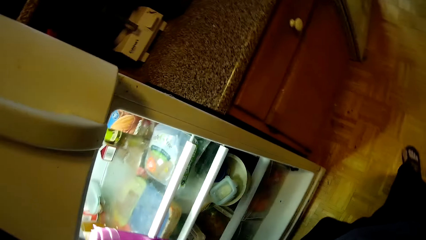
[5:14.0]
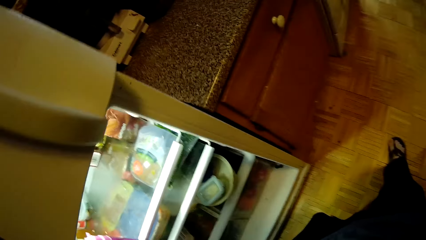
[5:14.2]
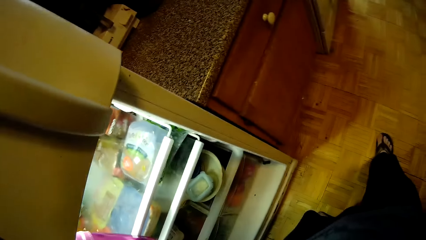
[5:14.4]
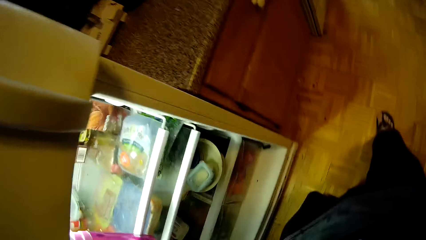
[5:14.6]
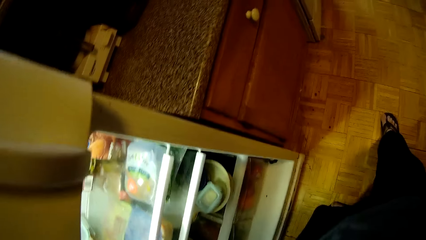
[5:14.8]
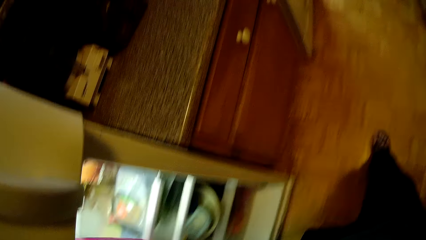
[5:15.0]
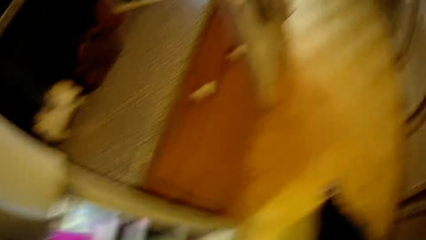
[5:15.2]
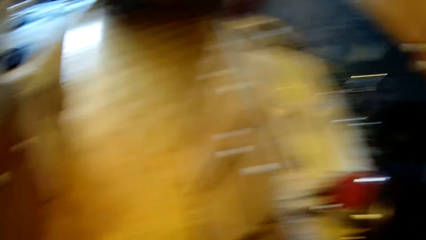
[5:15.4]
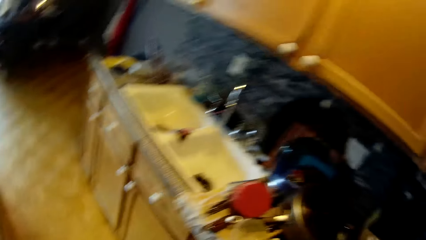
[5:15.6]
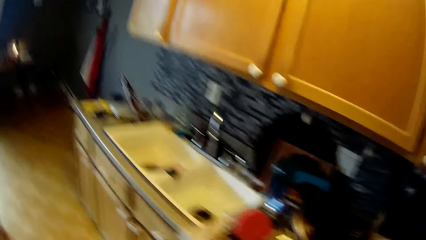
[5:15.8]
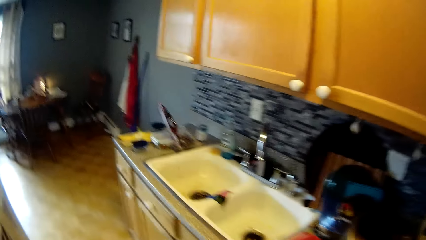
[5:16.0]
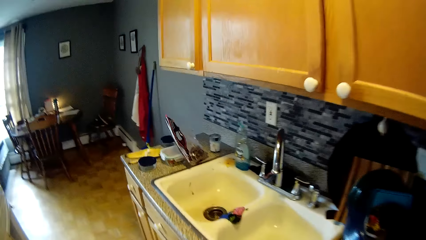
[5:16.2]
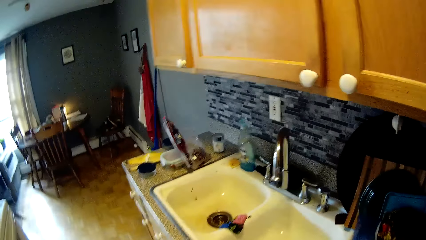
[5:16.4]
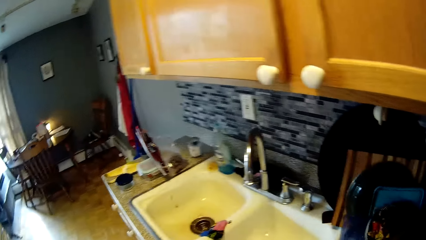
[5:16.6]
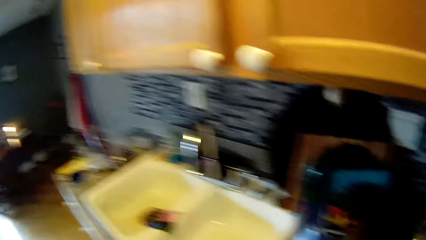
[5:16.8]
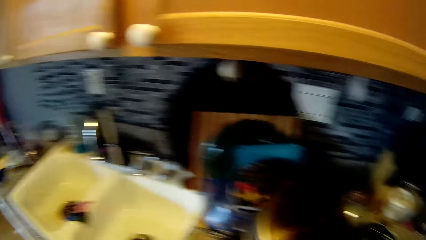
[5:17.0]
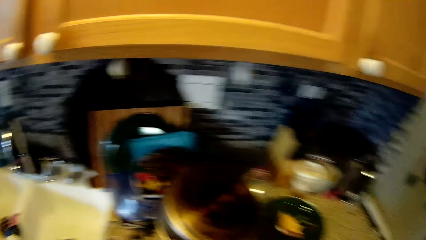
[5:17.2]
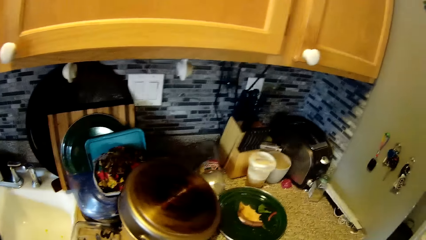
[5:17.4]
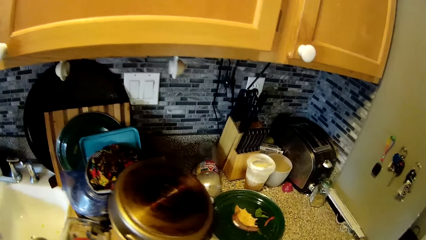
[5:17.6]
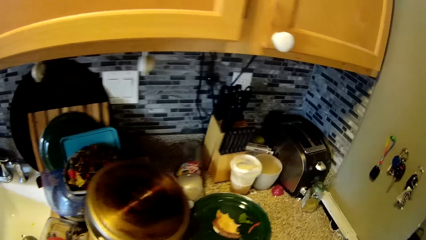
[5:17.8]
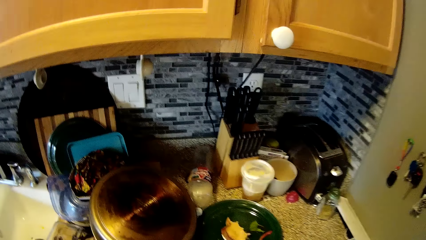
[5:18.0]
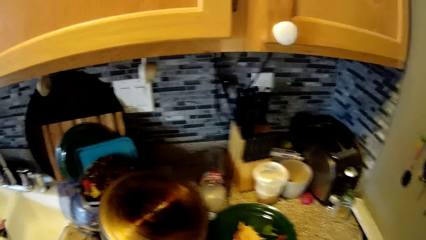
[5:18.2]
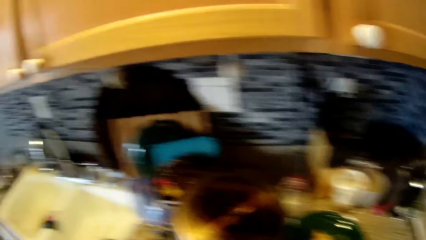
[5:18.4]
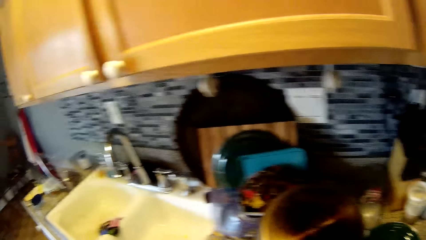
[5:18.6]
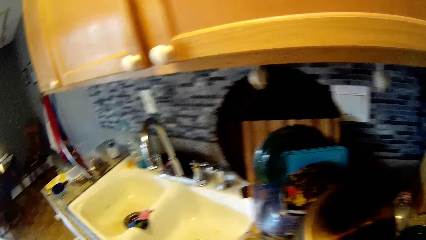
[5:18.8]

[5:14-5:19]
The camera wearer converses with the woman. They turn to the counter.

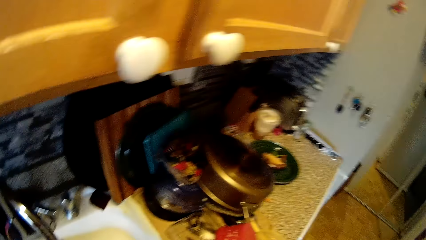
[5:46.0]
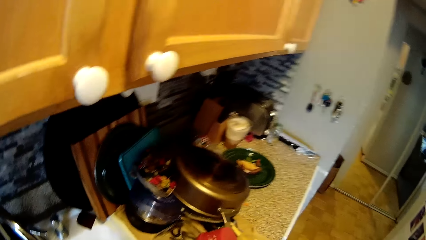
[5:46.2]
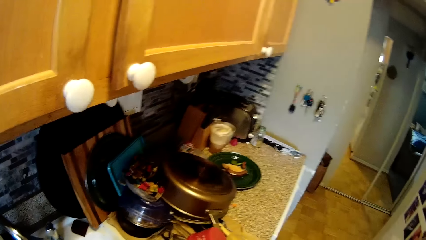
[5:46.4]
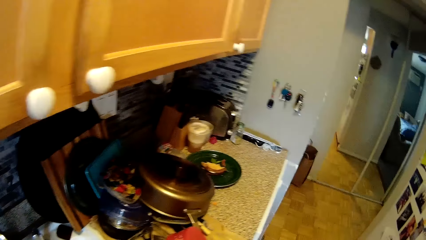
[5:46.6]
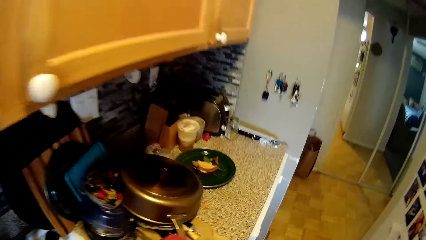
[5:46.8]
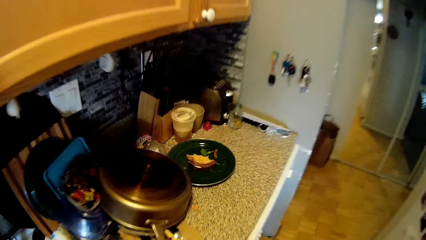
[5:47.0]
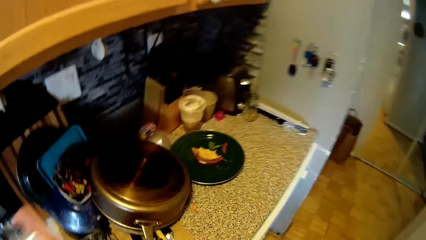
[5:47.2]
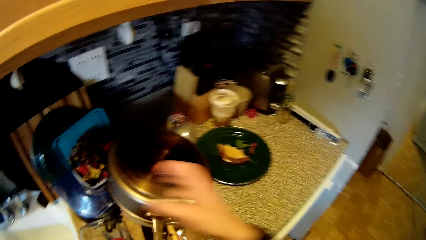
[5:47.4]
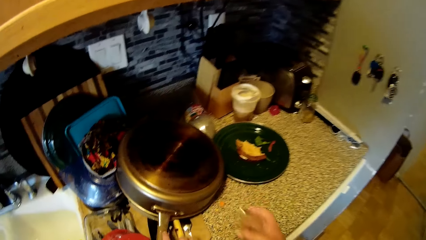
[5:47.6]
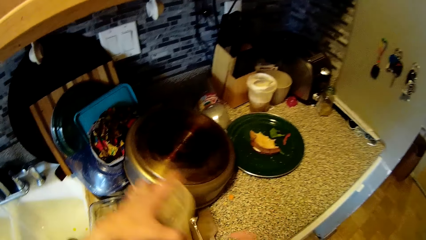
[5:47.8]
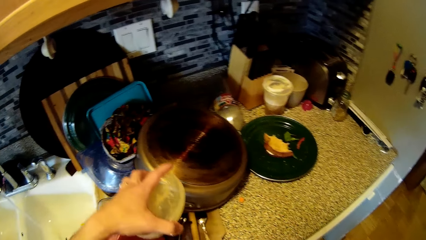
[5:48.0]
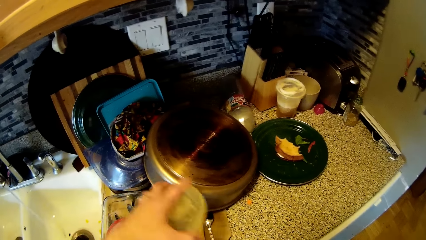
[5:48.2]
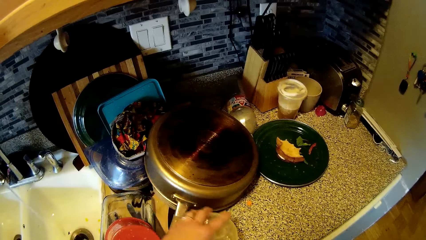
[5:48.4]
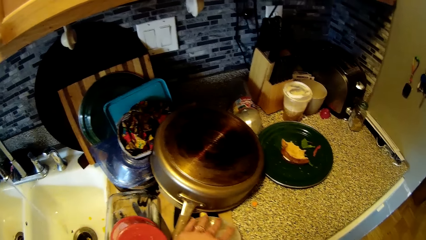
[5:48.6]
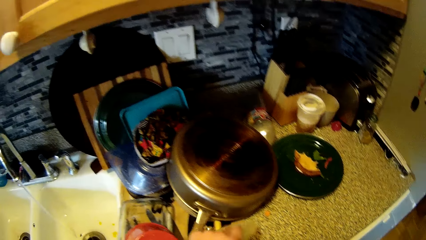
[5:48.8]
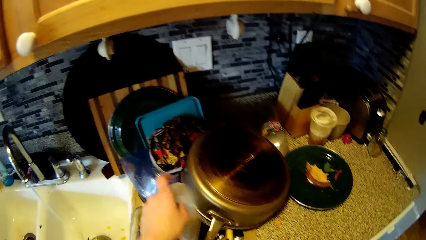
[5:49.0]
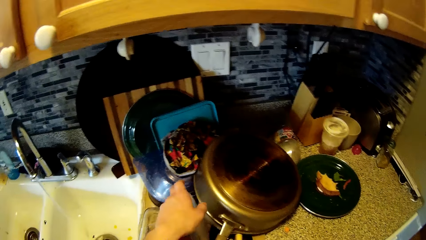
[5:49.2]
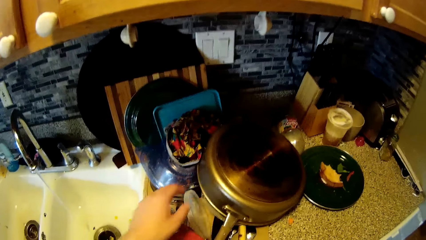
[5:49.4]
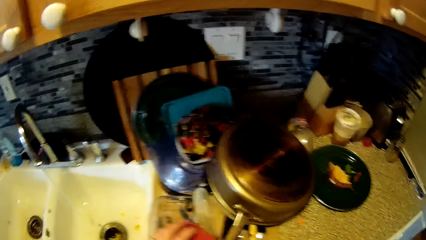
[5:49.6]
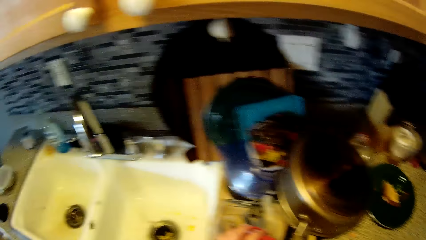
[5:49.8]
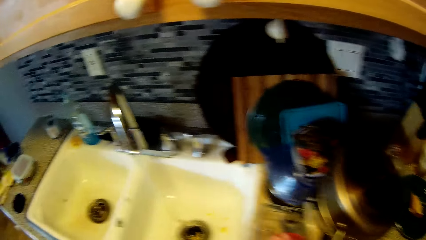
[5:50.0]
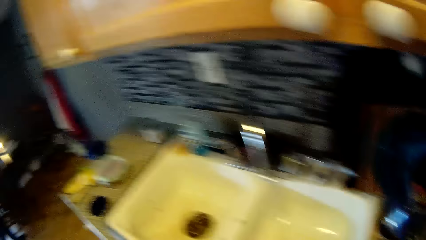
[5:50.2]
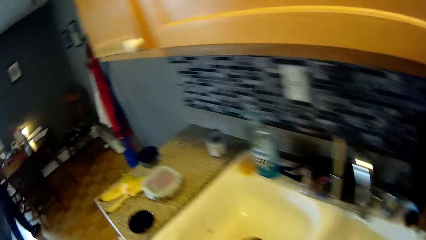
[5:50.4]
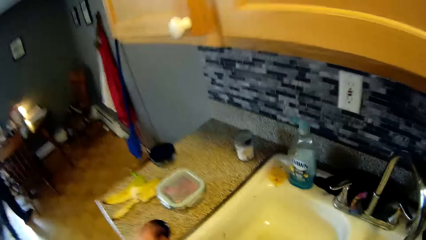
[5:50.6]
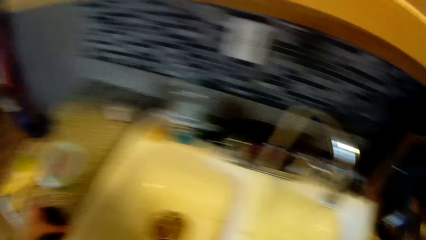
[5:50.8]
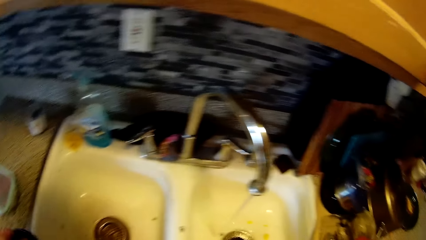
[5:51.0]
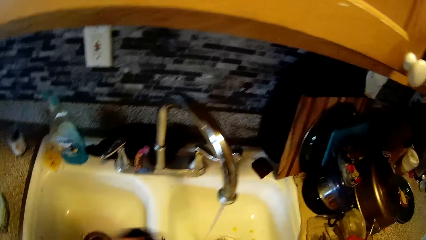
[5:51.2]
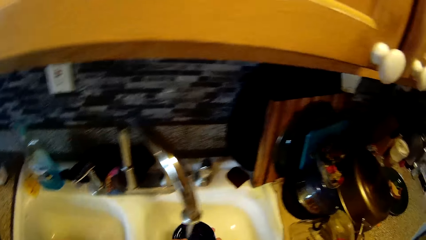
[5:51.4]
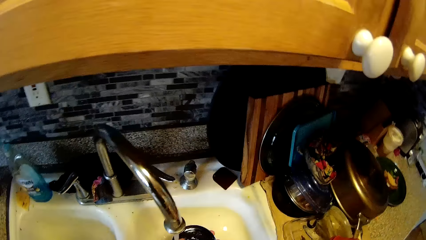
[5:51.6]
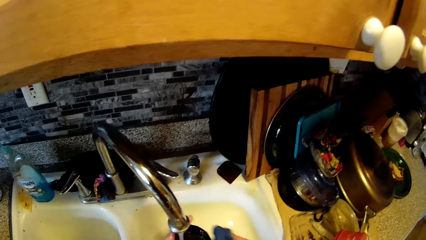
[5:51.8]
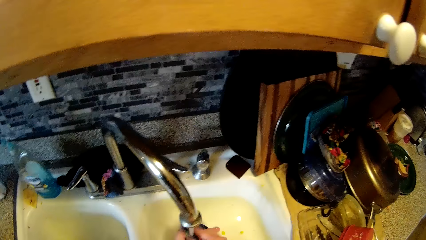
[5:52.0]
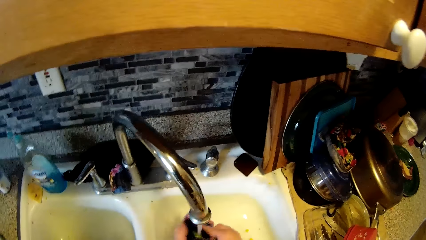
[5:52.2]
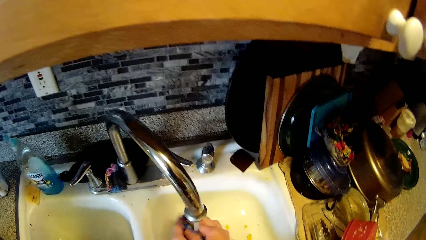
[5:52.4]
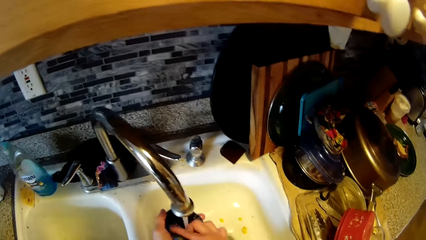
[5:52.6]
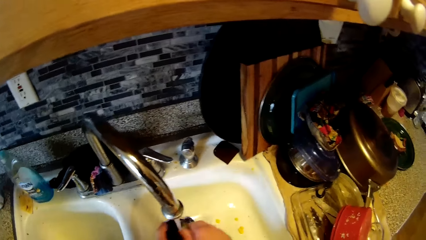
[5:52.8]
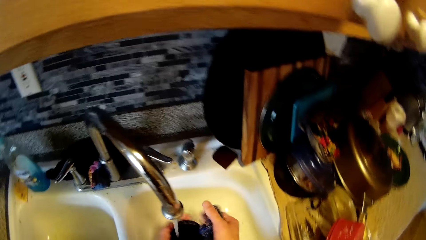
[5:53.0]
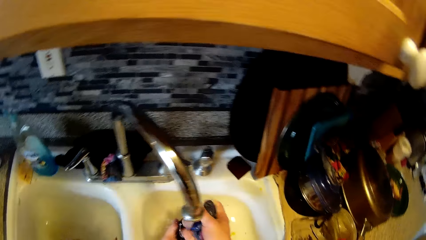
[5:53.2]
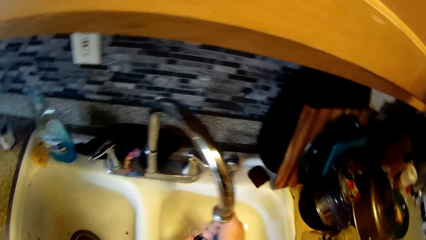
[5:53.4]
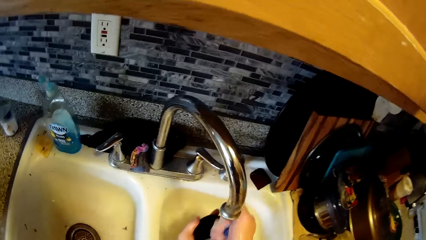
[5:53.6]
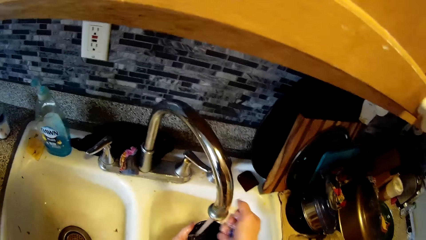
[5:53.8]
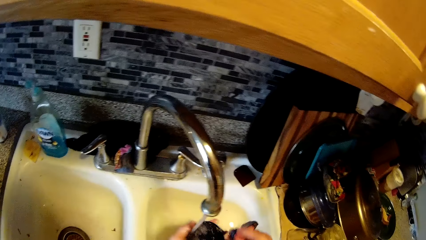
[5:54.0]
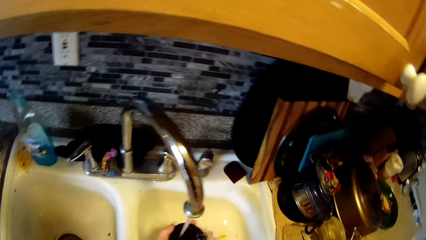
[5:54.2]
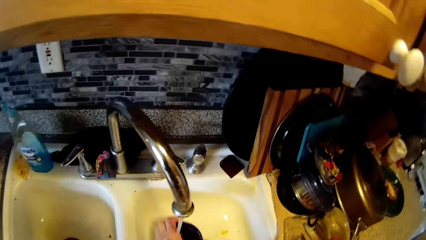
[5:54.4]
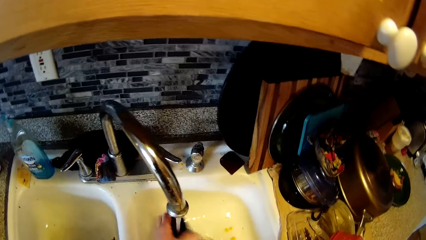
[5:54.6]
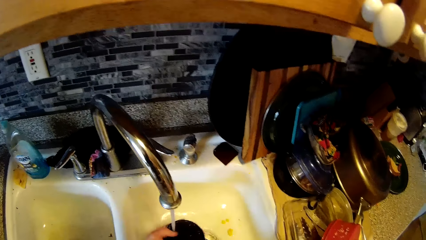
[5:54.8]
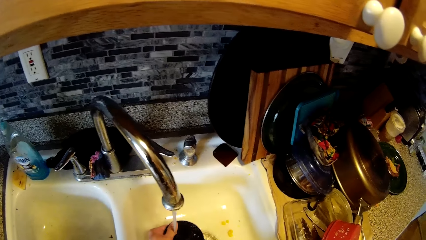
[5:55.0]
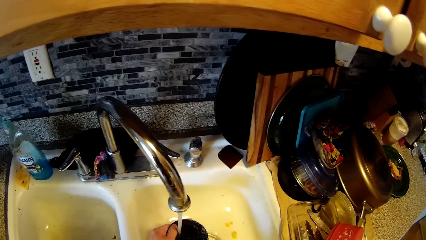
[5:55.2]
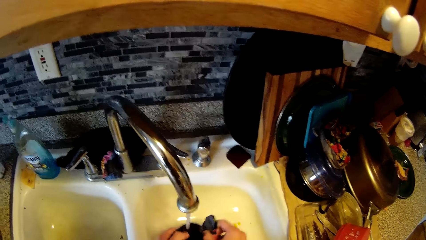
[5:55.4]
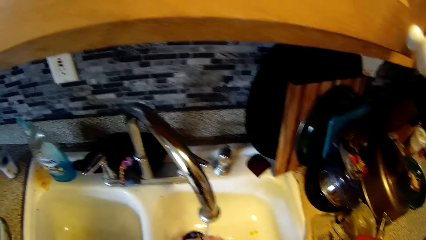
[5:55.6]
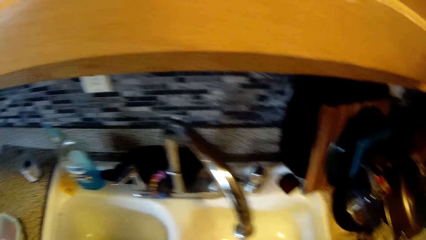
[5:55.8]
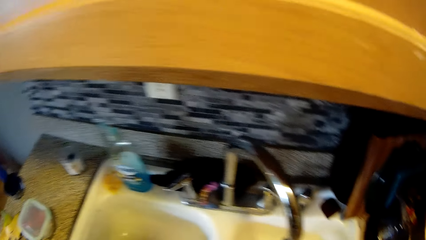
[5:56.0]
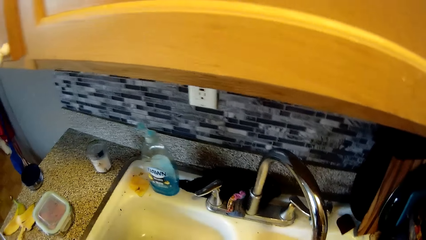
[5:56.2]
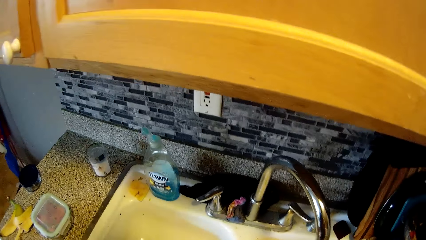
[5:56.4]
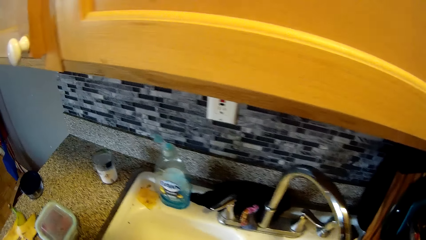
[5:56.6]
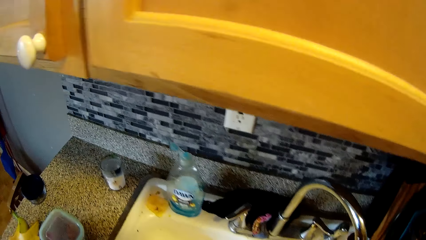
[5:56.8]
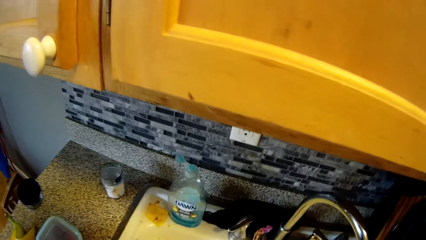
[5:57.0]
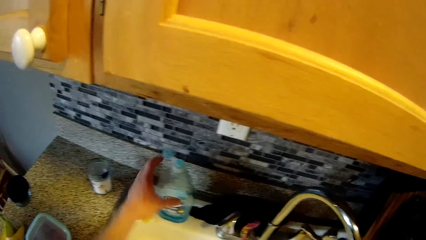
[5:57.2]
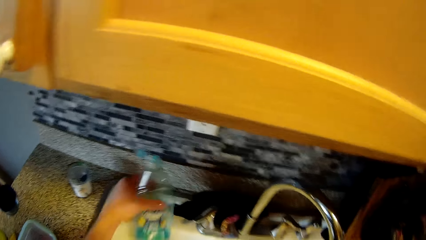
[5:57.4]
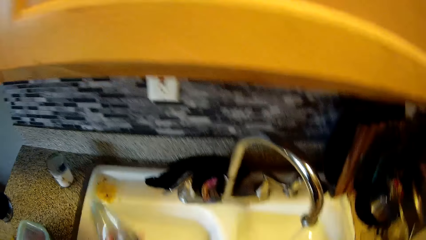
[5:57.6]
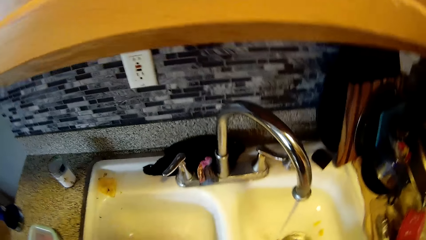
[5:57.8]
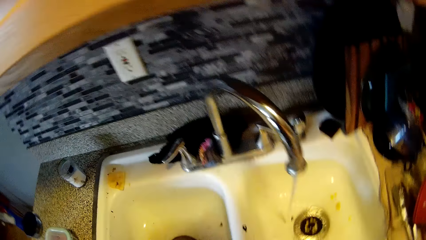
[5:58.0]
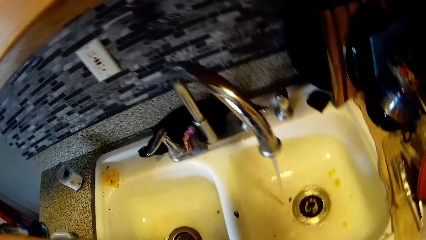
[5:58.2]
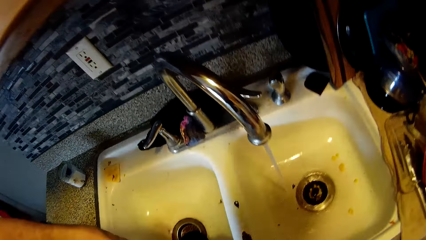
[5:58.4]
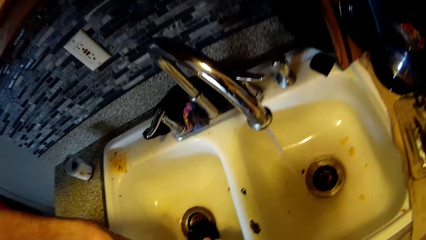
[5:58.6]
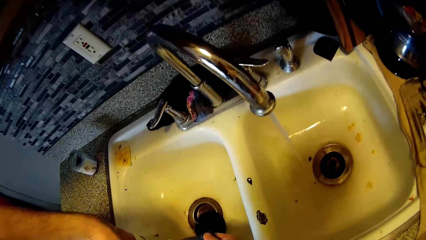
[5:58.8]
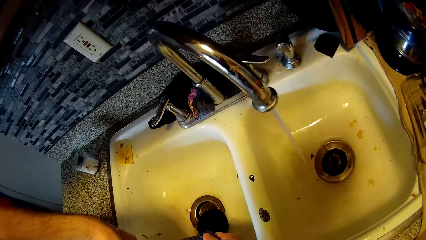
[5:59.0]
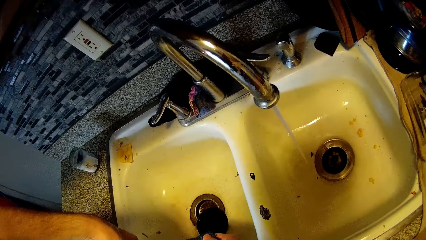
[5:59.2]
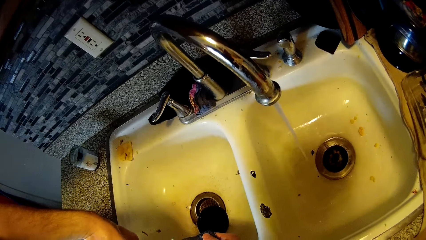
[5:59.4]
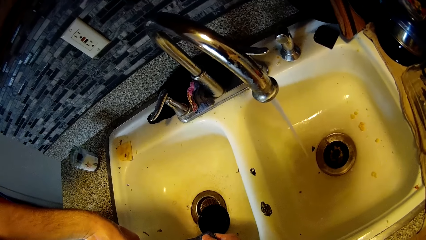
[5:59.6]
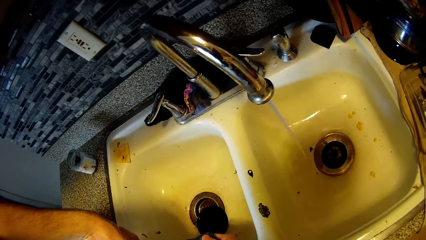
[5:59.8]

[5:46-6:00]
The camera wearer drops the bowl on the kitchen counter with his right hand. He lifts a plastic lid with his left hand. He drops the plastic lid on a pile of pots on the kitchen counter with his left hand. He picks up the bowl's lid from the kitchen counter with his left hand. He washes the bowl's lid under the kitchen sink tap with the sponge in his right hand. He picks up a dish soap bottle from the kitchen sink with his left hand.
